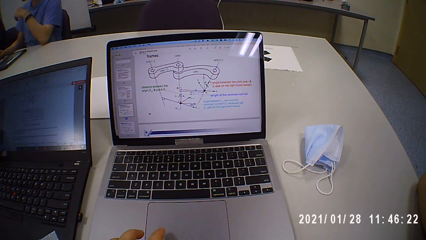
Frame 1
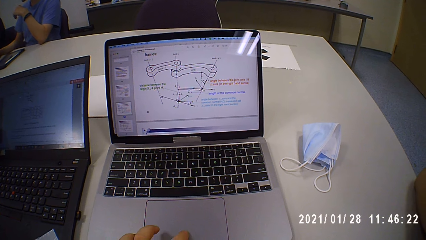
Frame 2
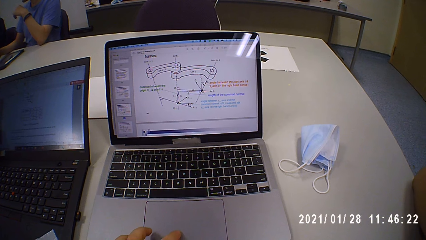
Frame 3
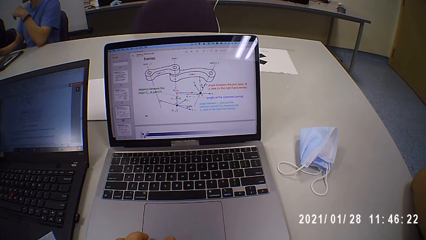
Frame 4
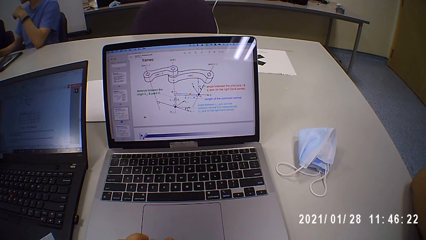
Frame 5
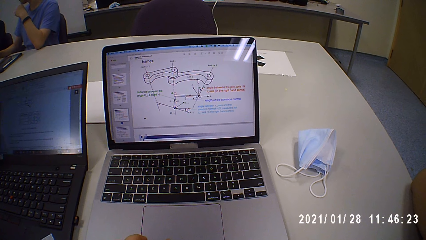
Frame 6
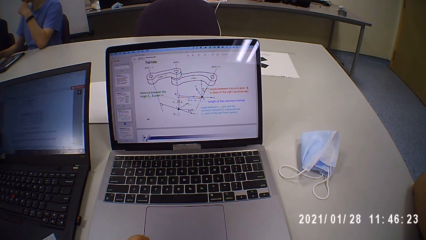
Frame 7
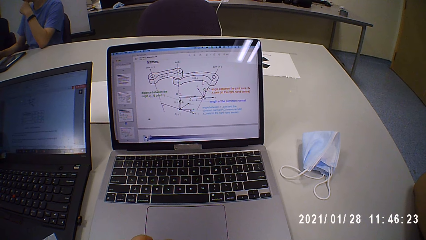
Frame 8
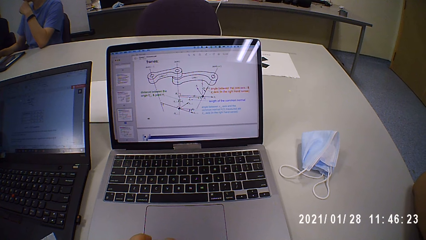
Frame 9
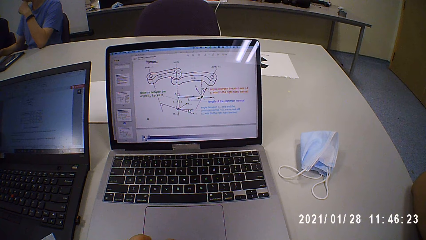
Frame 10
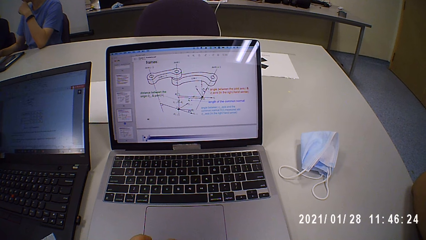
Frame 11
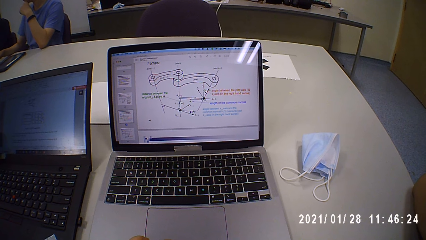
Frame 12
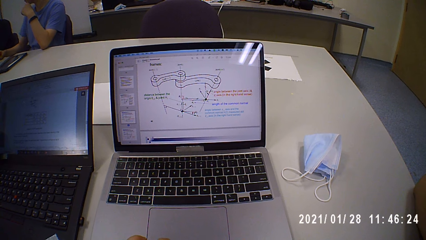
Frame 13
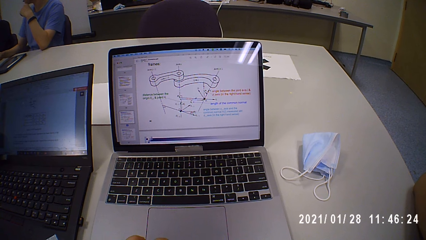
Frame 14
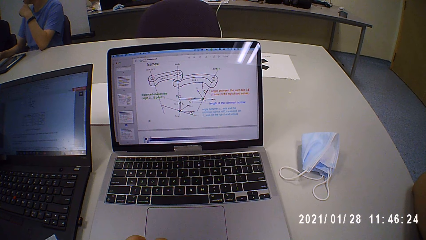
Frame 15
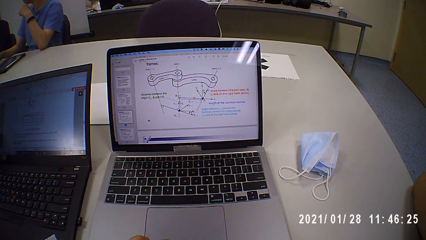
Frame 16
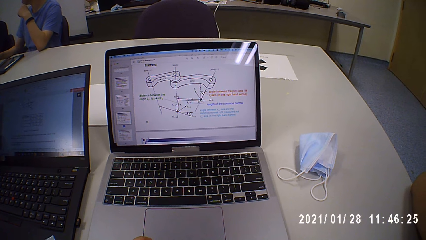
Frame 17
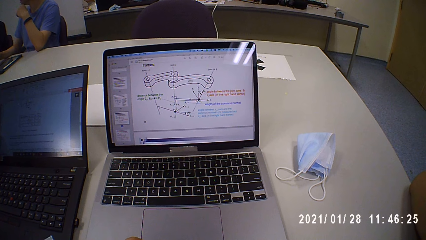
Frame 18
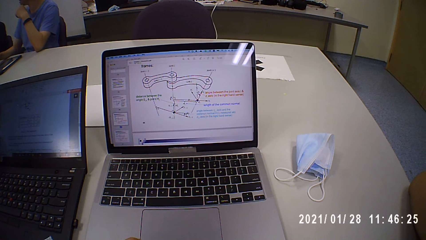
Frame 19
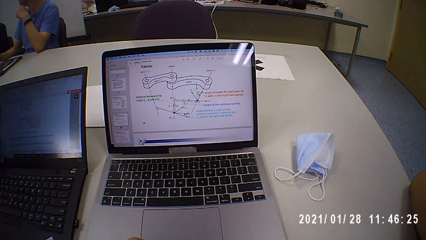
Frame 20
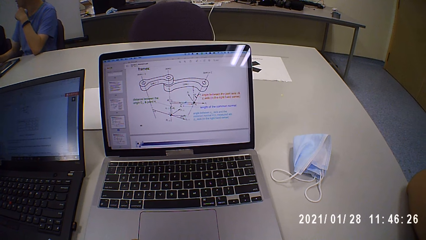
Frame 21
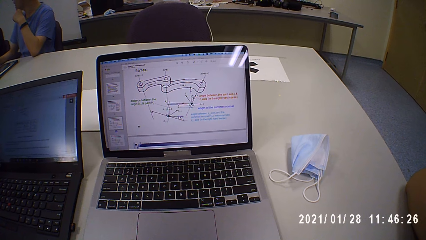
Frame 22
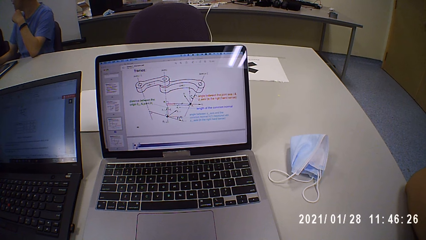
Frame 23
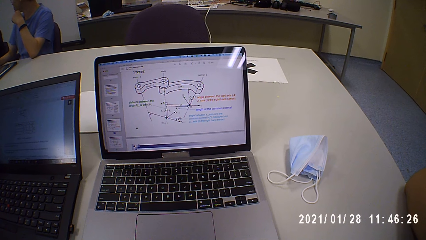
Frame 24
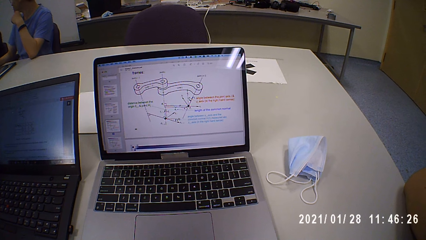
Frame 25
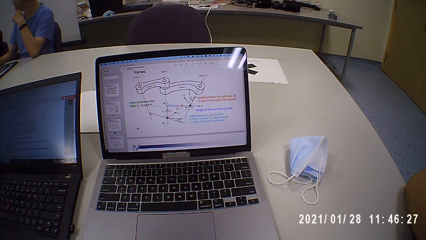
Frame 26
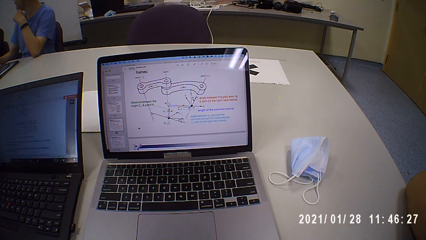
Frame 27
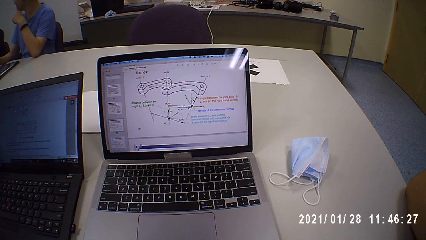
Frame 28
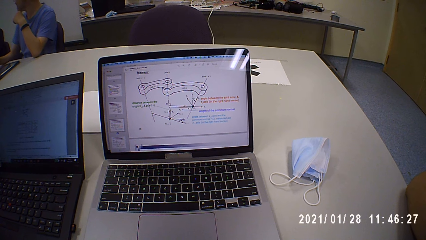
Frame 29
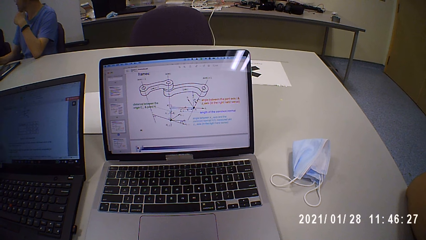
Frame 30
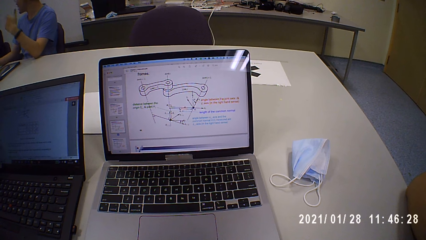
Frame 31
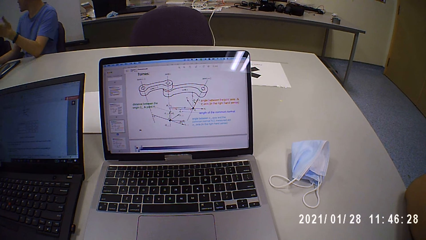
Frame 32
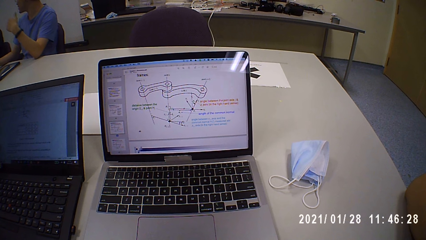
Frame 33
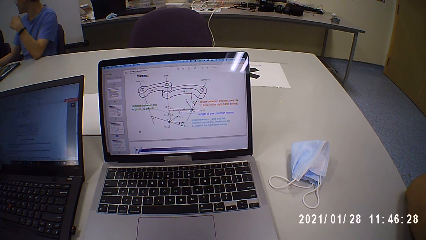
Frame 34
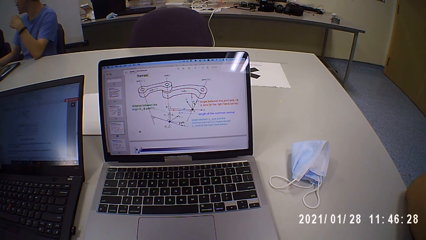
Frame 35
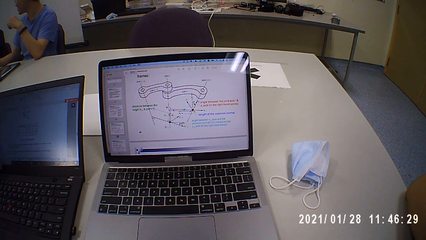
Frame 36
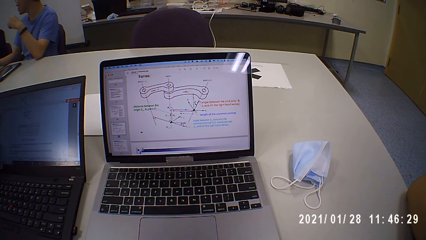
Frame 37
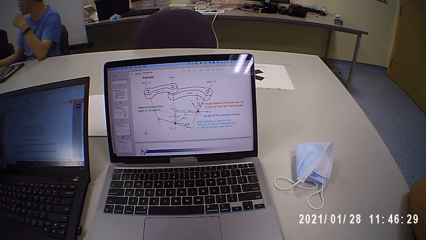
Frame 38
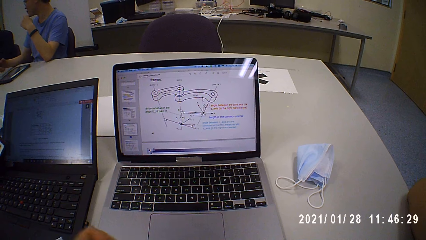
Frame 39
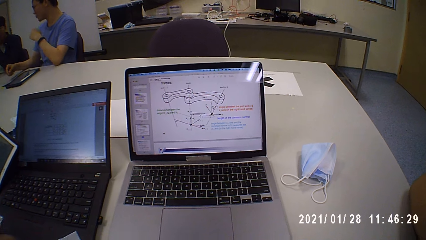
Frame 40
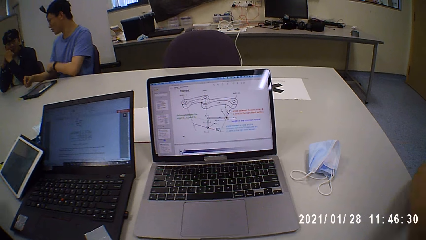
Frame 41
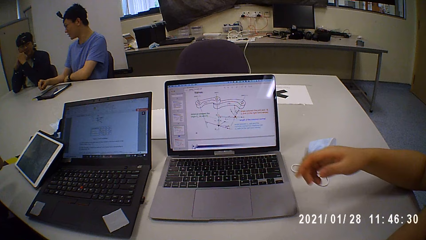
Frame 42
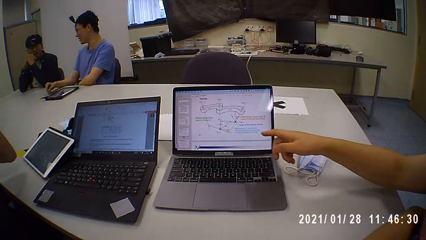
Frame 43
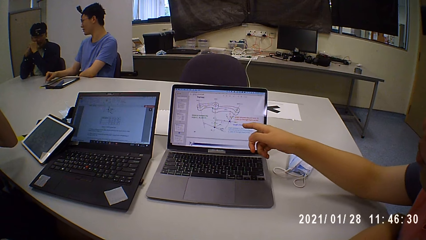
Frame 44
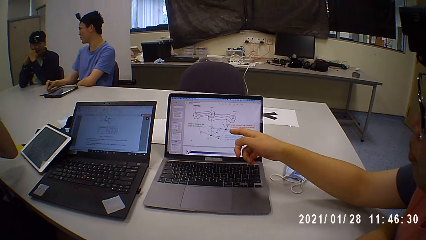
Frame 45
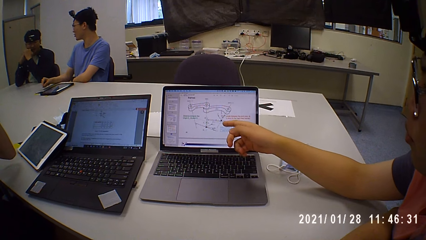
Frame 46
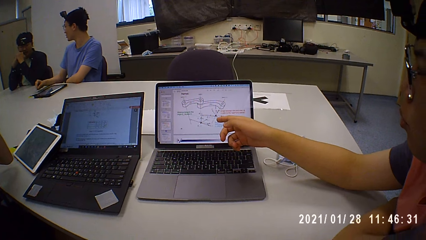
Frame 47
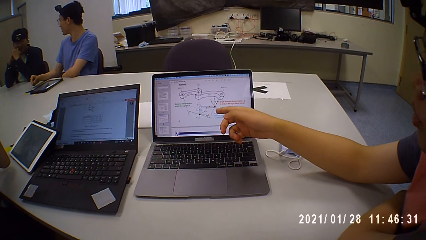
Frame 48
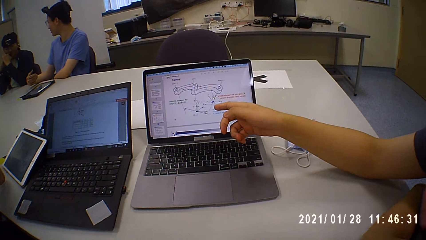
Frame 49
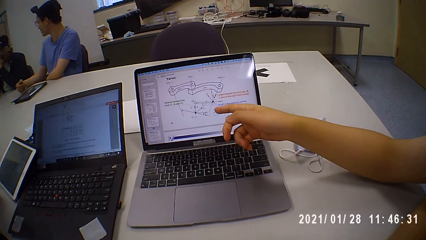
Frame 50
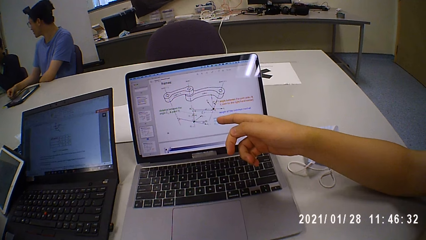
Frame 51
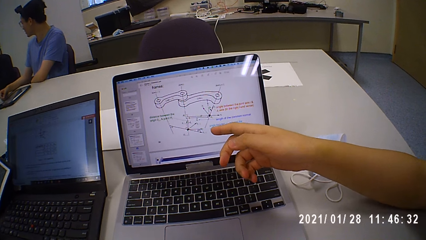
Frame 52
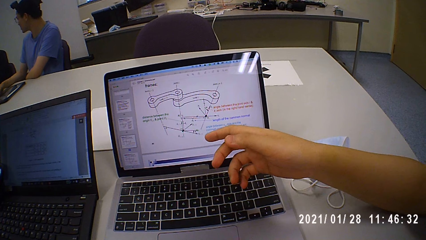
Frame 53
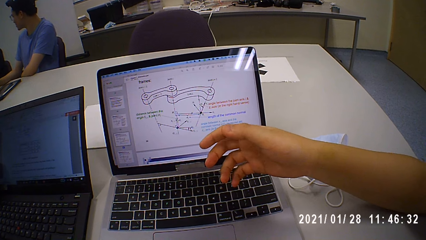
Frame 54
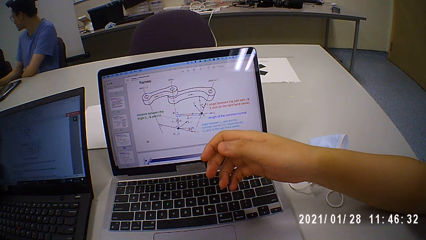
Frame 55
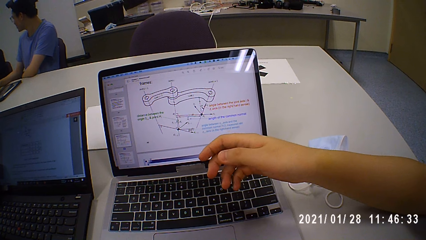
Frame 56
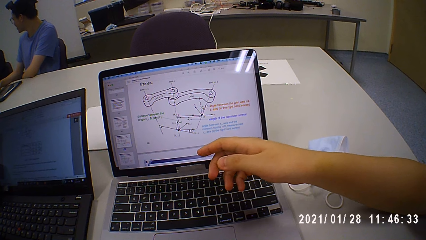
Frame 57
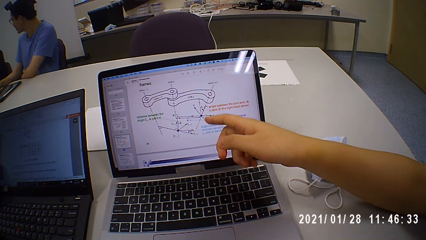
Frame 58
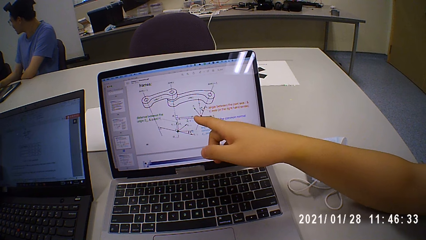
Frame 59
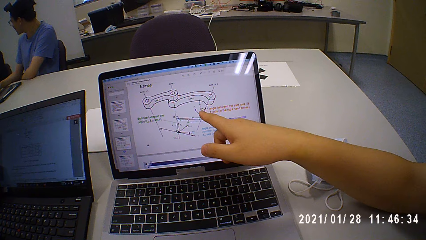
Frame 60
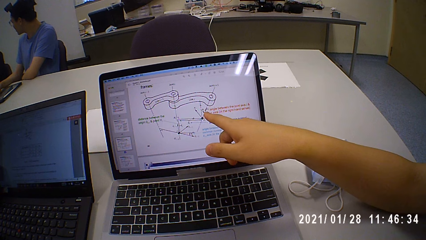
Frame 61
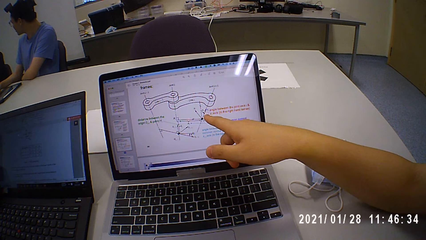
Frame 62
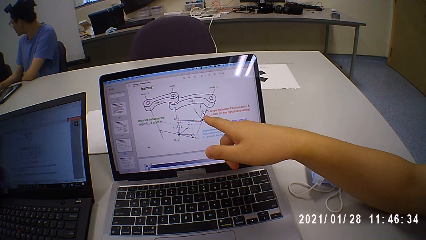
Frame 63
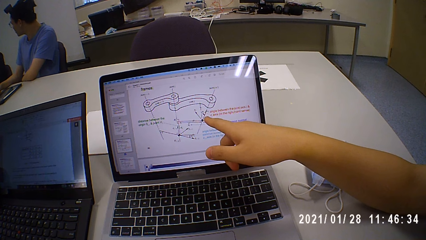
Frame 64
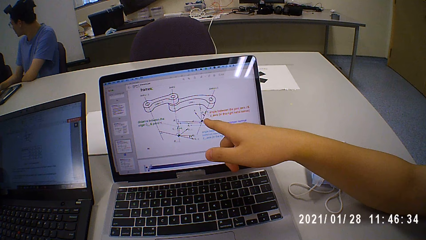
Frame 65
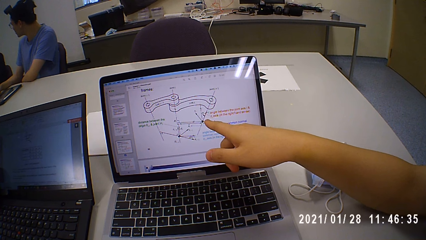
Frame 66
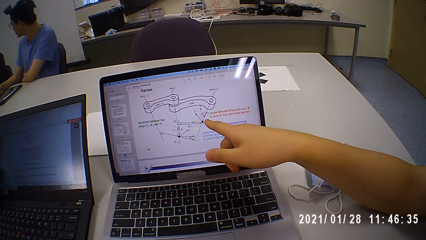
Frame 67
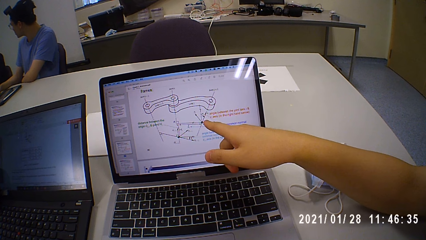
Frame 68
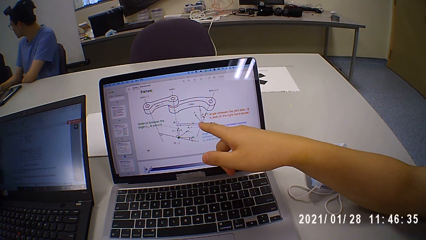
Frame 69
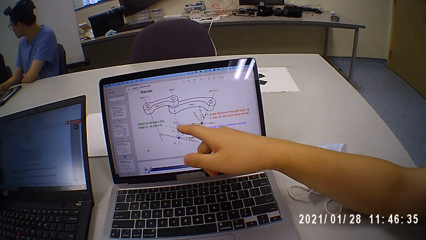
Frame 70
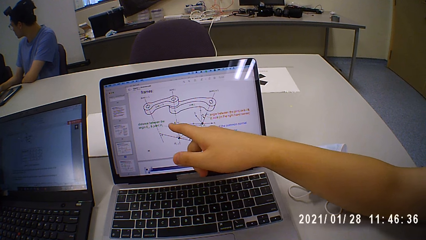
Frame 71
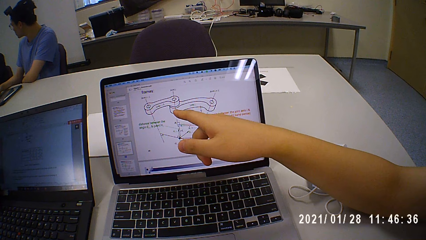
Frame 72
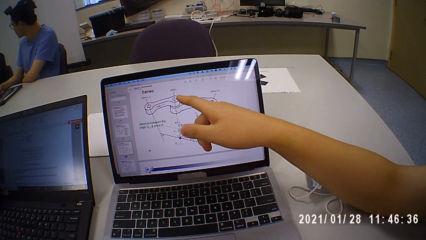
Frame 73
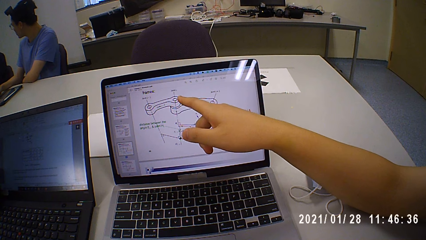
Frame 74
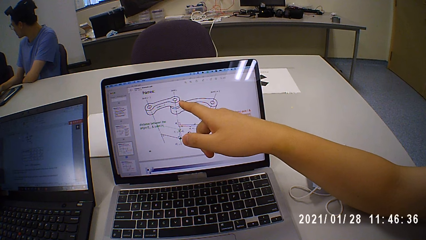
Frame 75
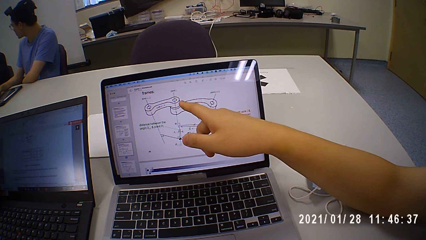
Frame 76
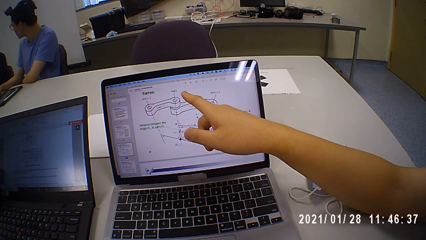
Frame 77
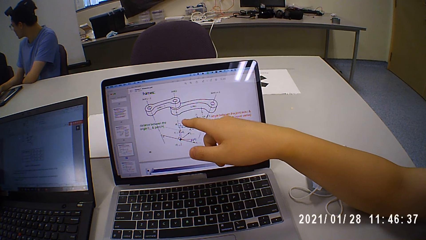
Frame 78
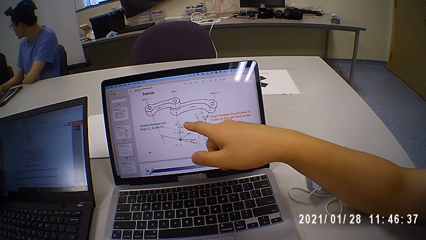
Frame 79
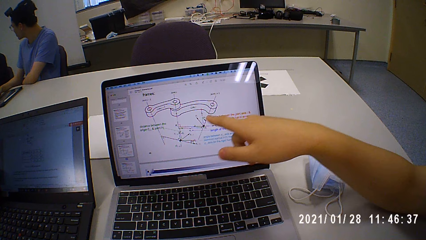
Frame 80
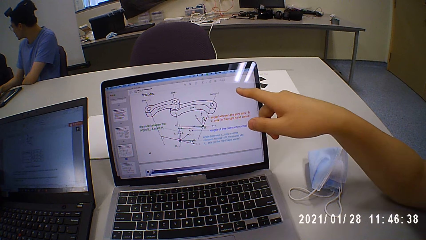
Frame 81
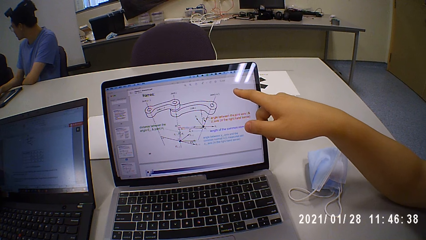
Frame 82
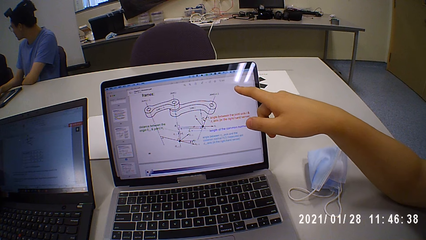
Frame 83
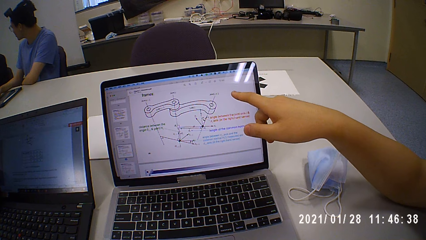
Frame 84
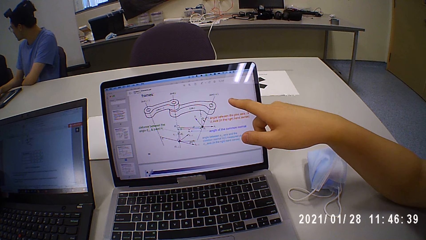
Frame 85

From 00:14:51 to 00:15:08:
The camera wearer converses with a man, another man, and a woman. Another man converses with another man and a further man. A man points at a diagram.
